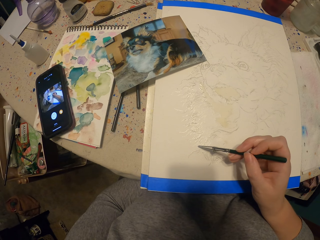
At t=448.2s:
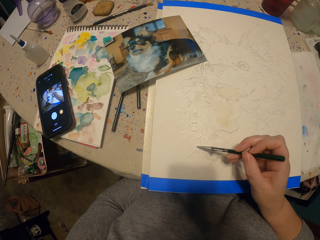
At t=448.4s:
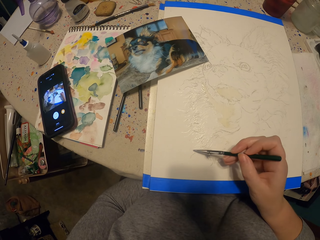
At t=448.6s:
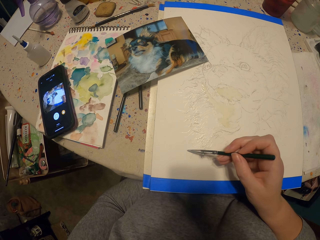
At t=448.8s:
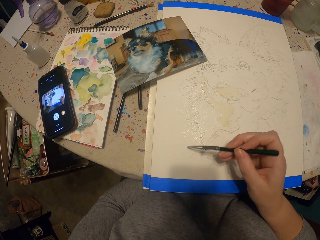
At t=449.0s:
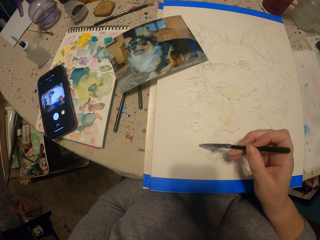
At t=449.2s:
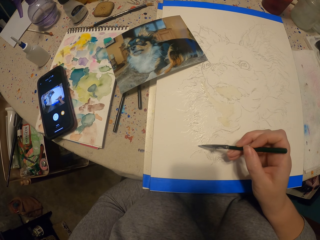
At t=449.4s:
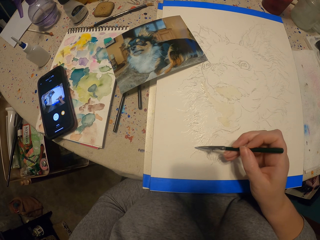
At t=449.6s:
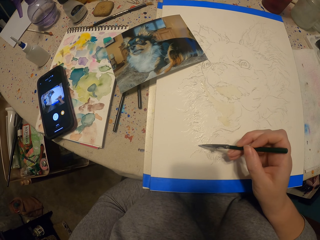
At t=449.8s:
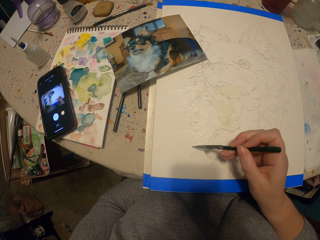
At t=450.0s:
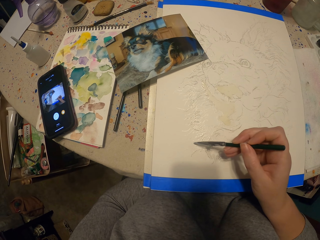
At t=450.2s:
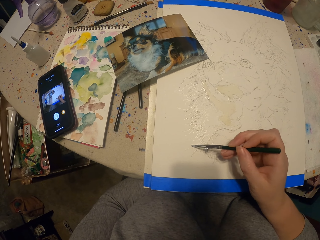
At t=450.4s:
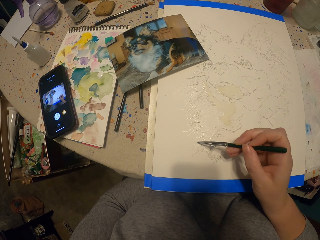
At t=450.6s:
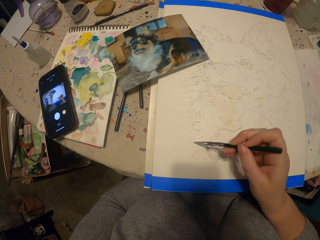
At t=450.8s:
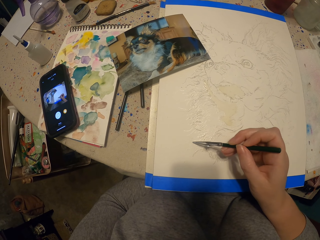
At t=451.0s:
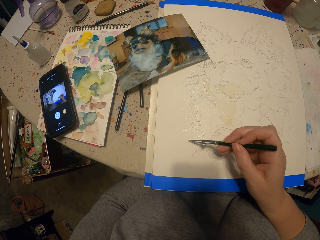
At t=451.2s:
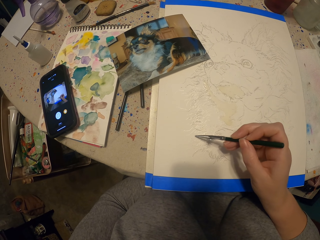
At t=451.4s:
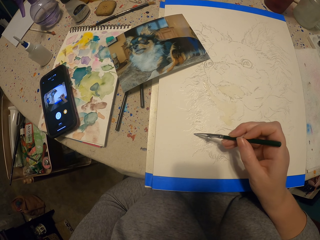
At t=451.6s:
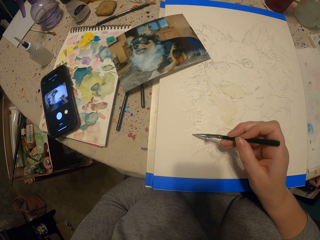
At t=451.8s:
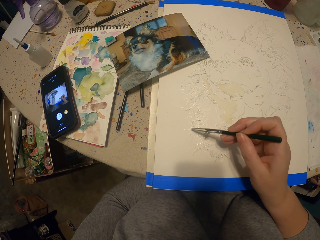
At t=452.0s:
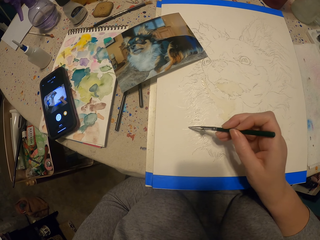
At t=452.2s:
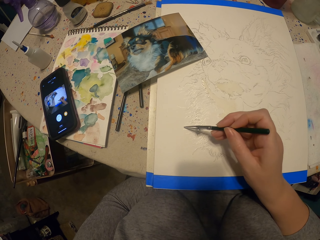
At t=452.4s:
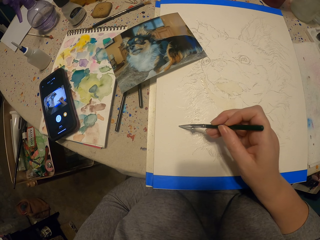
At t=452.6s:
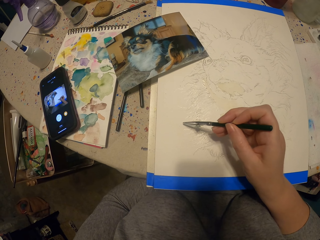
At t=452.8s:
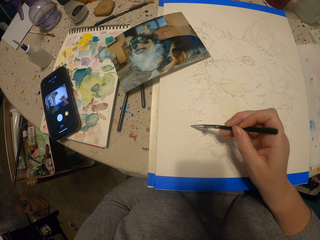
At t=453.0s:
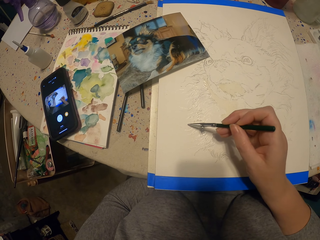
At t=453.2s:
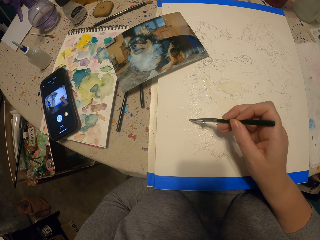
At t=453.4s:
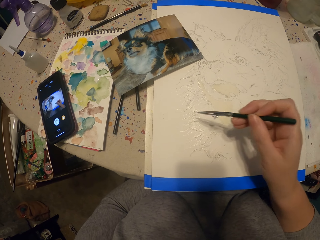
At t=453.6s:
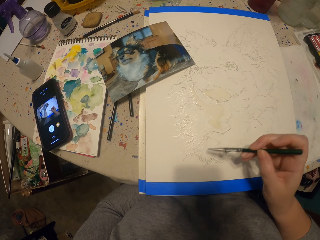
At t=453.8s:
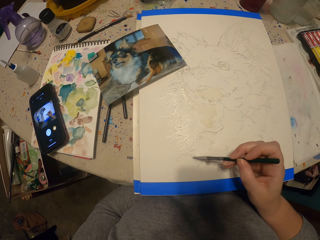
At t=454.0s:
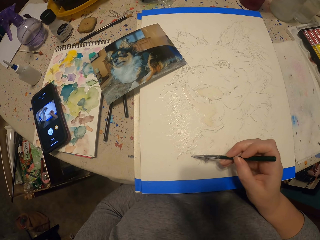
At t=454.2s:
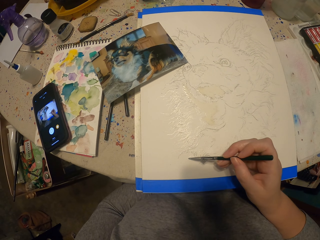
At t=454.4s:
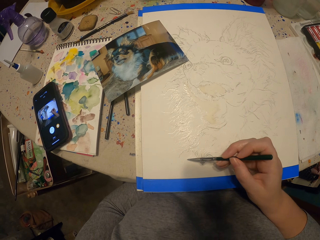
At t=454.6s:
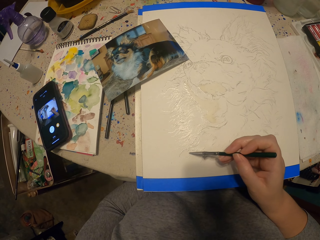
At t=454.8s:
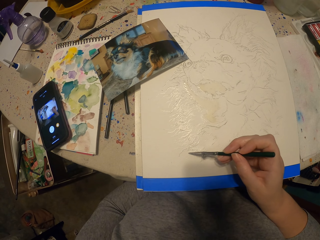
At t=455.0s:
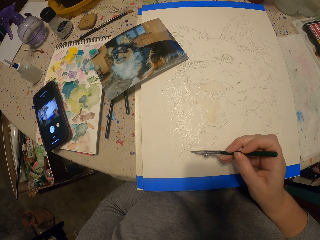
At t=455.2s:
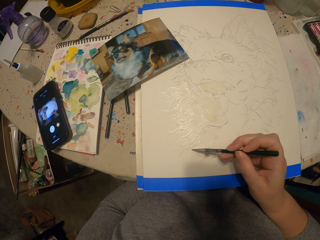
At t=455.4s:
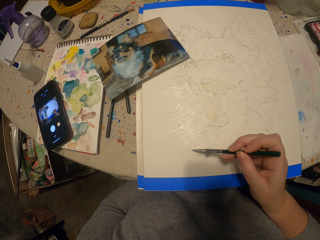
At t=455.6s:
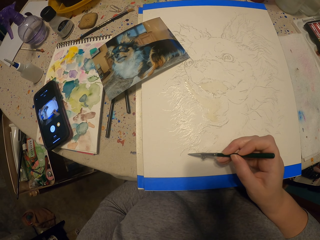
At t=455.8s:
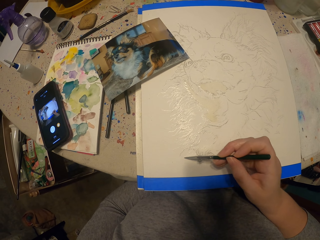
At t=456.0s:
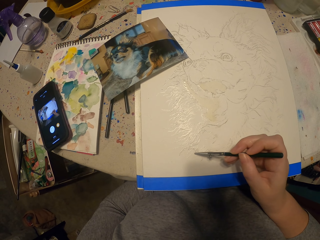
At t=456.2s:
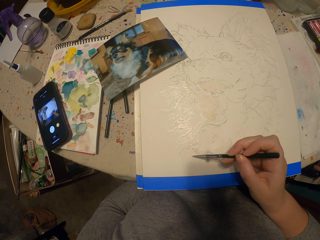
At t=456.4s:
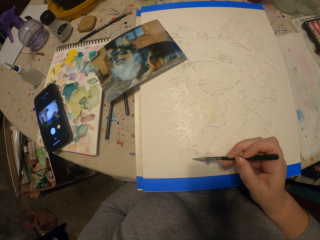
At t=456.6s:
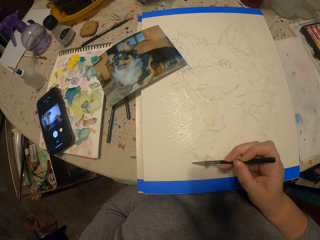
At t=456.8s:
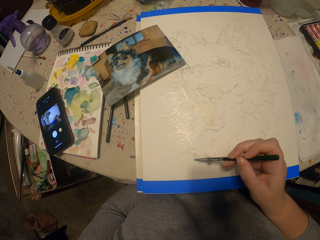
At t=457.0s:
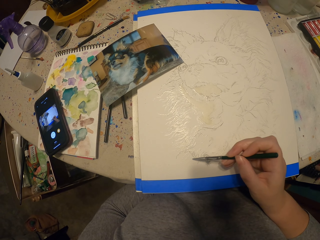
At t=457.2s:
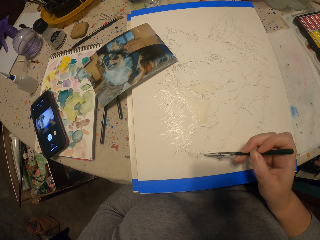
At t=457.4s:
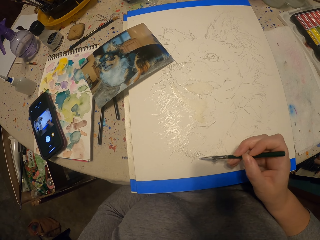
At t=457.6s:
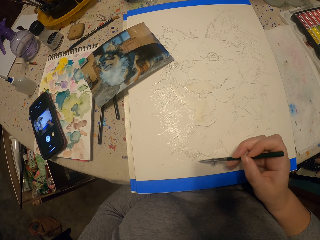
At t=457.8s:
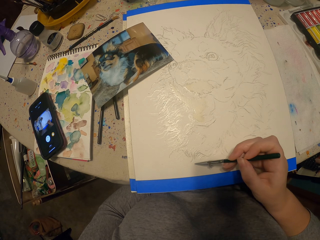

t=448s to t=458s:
The camera wearer paints a picture.

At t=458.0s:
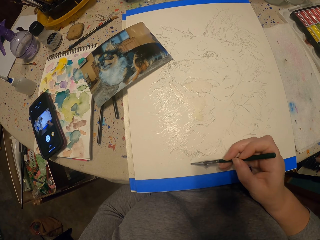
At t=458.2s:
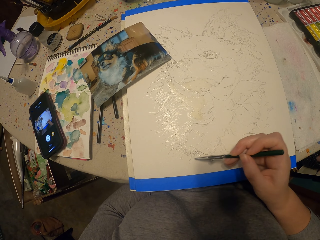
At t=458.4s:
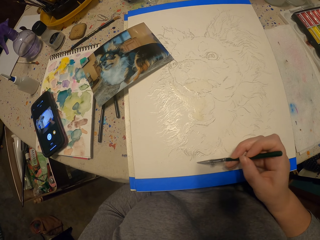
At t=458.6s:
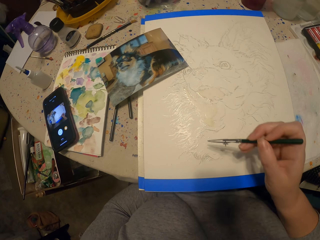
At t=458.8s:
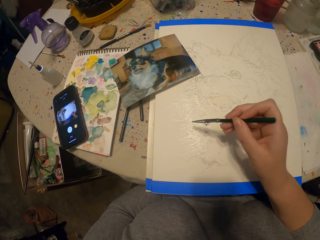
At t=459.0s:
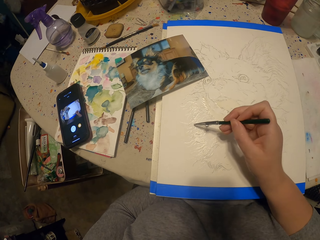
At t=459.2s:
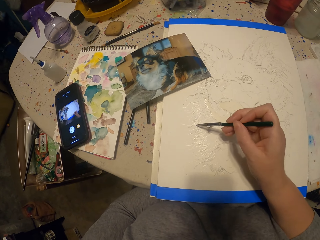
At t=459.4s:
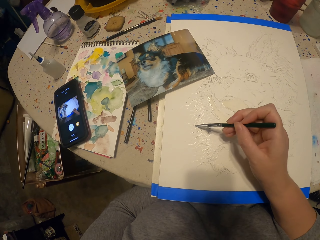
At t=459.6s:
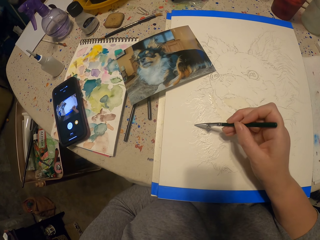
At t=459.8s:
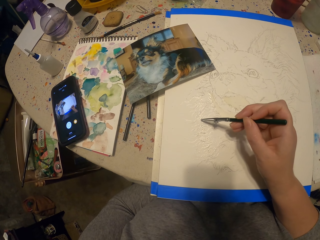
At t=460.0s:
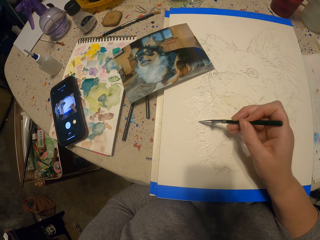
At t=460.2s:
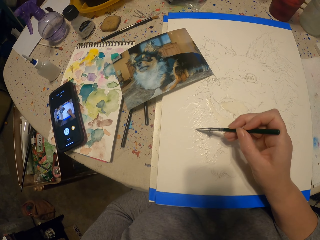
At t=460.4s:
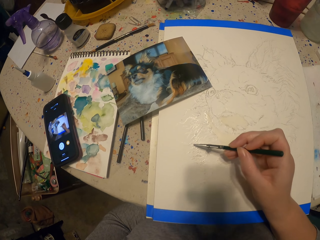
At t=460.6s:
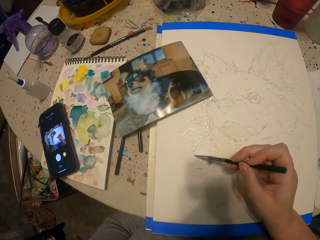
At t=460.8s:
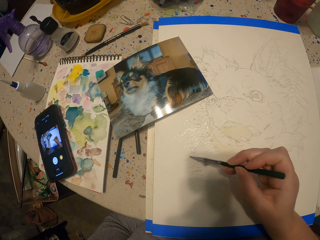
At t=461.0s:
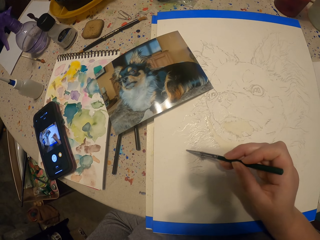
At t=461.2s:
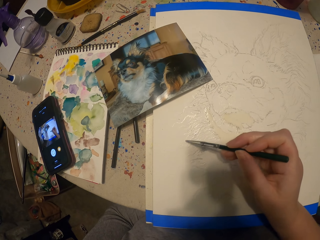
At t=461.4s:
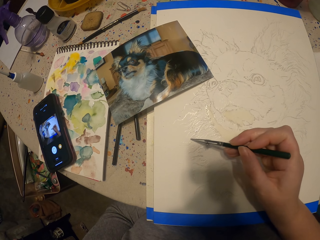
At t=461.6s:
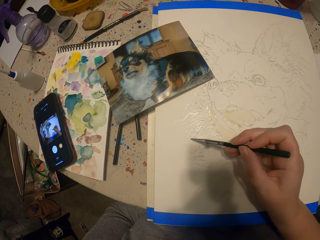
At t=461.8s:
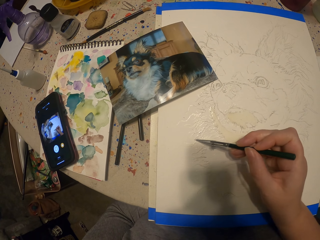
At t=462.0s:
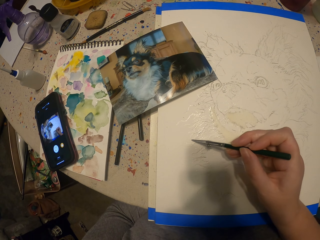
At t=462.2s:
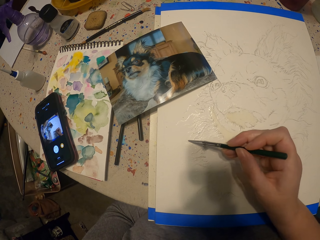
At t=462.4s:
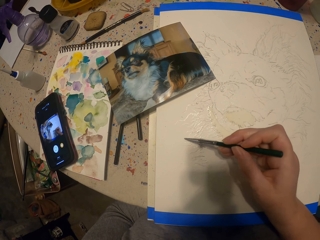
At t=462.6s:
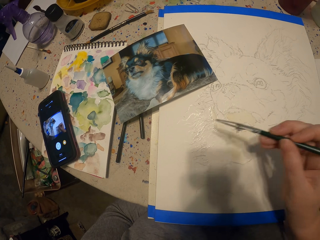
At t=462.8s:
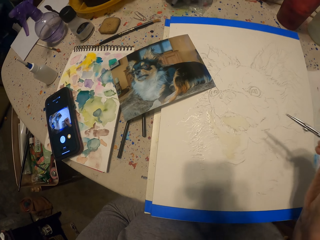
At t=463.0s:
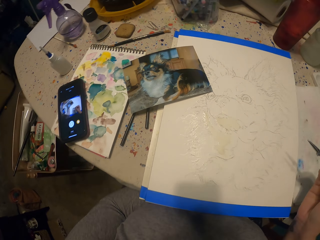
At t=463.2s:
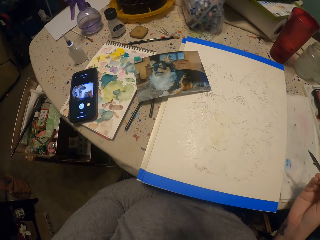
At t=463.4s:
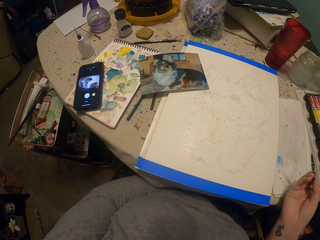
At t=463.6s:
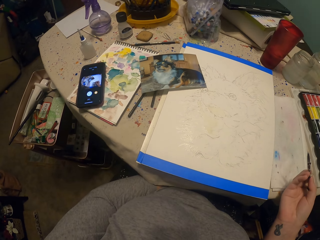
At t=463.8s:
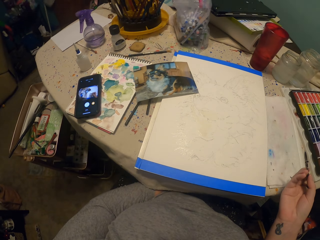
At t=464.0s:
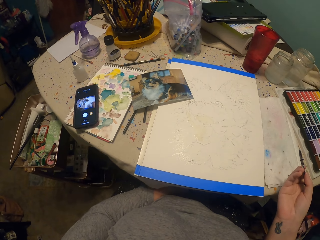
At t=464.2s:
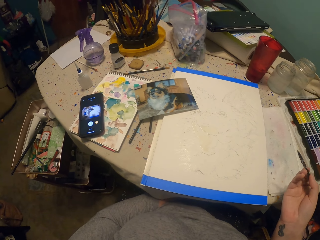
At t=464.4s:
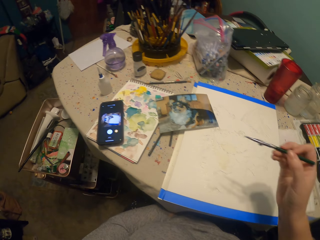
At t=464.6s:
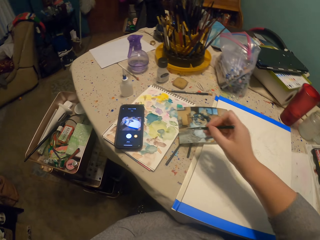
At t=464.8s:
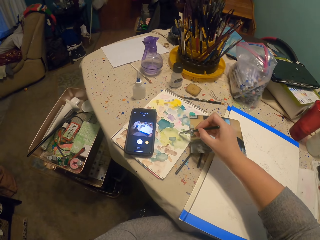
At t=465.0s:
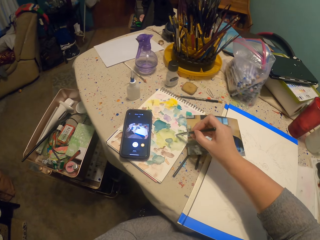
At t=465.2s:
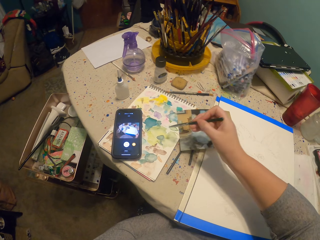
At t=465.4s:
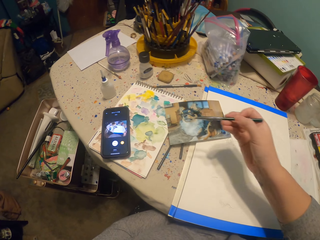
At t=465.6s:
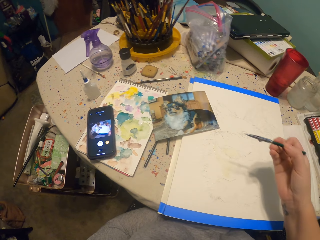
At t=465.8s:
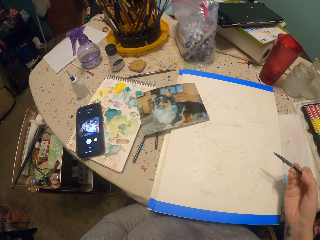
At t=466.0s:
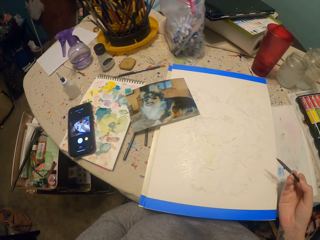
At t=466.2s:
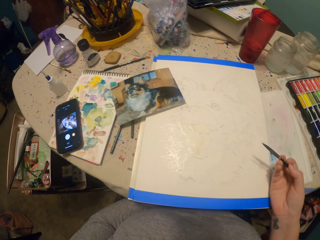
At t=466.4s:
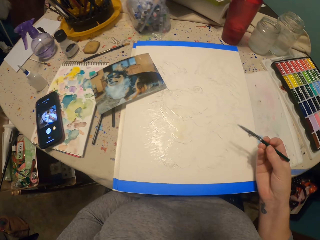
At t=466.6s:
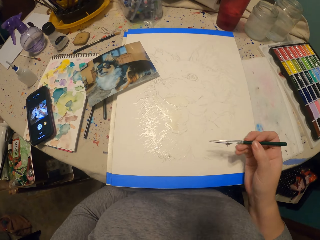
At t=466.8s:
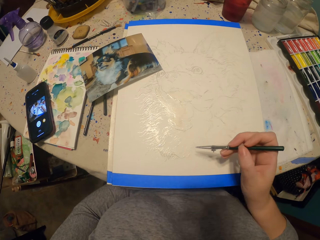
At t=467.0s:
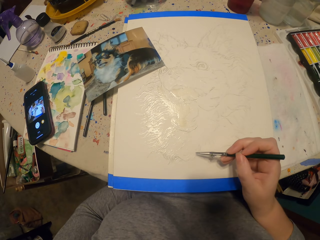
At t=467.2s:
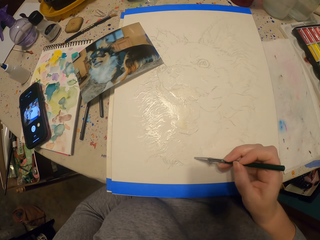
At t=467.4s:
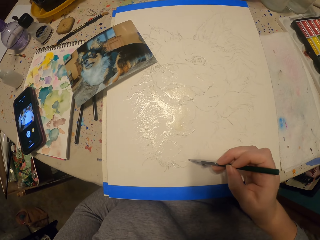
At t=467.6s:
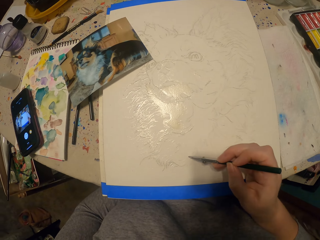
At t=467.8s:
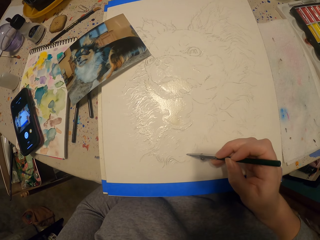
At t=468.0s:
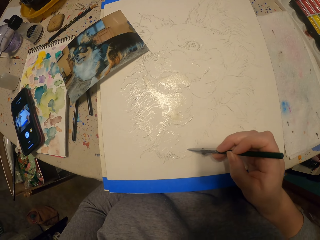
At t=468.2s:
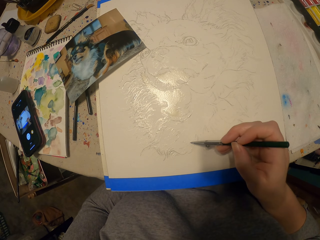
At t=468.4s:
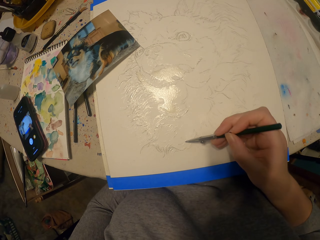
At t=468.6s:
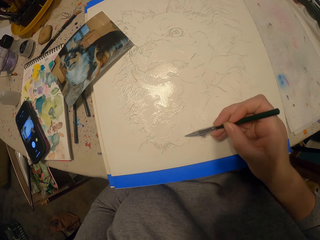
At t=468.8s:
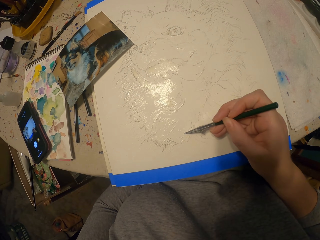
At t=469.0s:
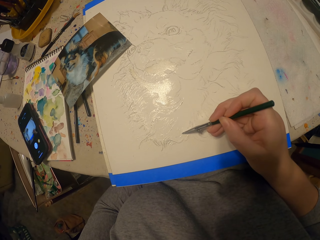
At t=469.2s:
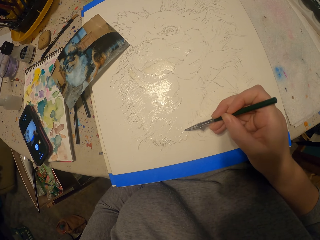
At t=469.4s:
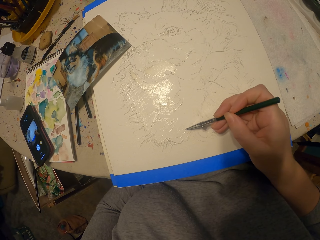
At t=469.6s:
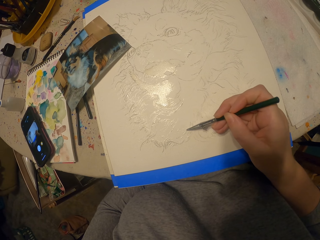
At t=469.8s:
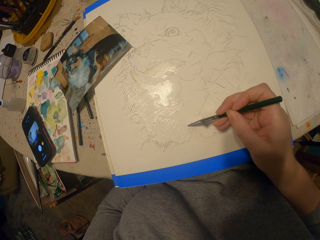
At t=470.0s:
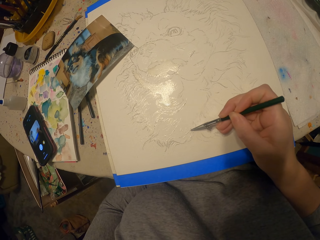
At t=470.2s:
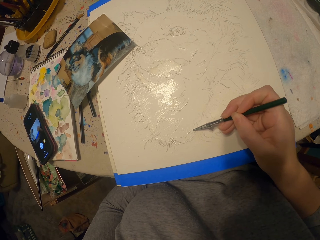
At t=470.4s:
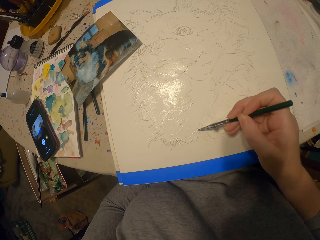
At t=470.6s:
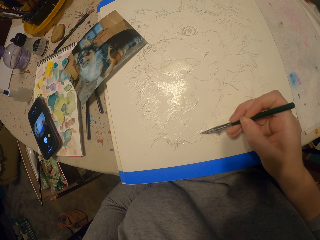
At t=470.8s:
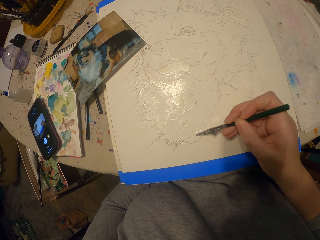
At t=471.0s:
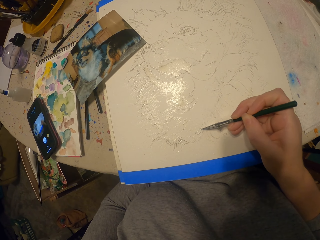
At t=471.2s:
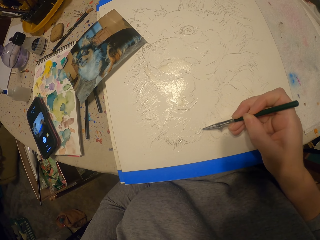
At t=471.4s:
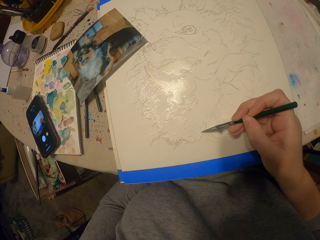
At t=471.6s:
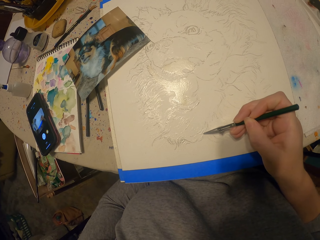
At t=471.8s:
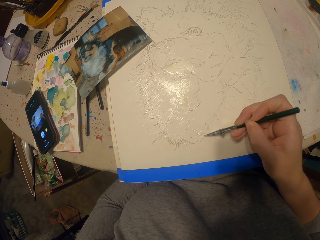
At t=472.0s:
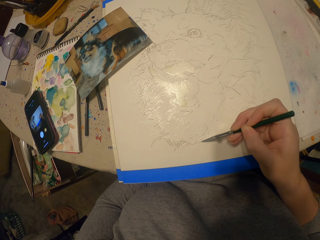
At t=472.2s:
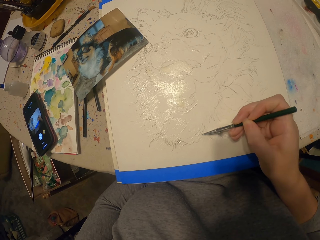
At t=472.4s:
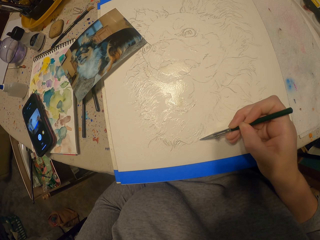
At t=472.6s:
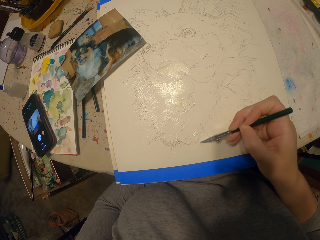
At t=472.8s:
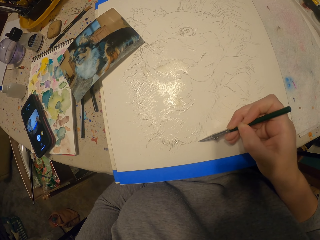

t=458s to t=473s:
The camera wearer moves the hand. They paint a picture. They move the painting pencil away from the picture. They dip the pencil or paint brush in the ink. They rest the hand on the table. They paint a picture.
